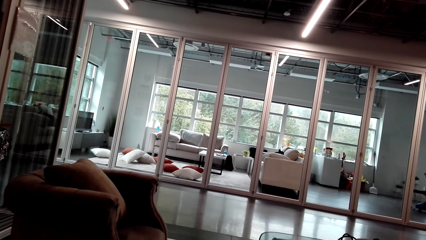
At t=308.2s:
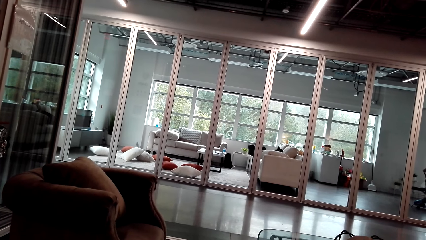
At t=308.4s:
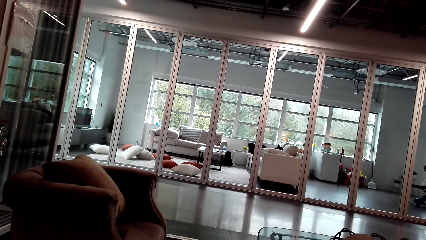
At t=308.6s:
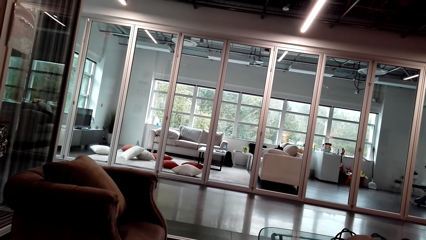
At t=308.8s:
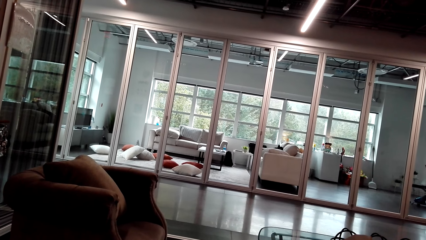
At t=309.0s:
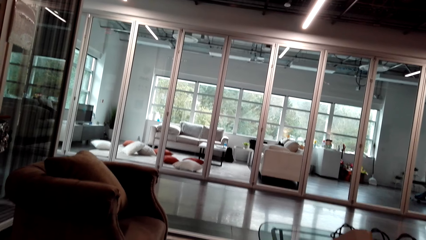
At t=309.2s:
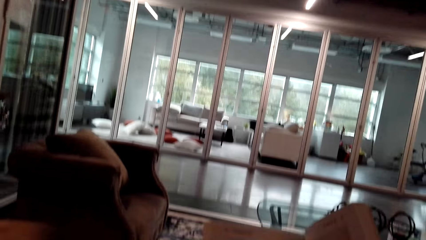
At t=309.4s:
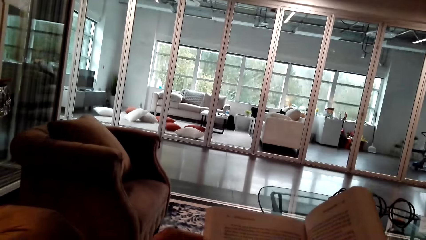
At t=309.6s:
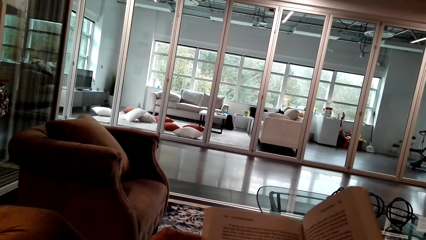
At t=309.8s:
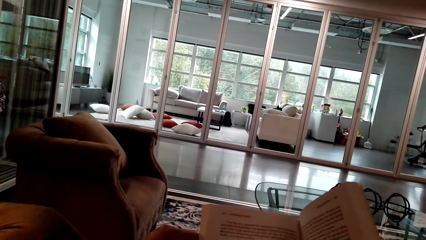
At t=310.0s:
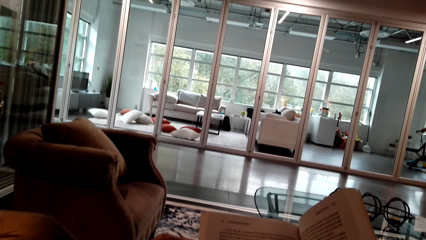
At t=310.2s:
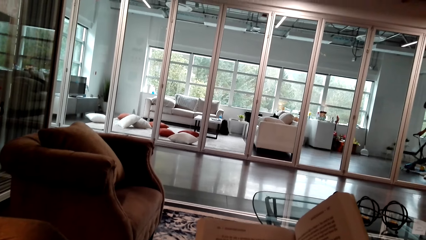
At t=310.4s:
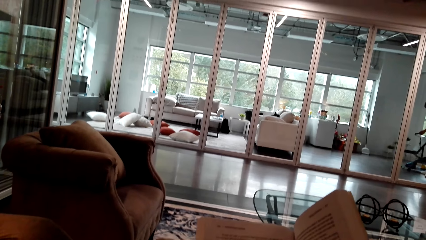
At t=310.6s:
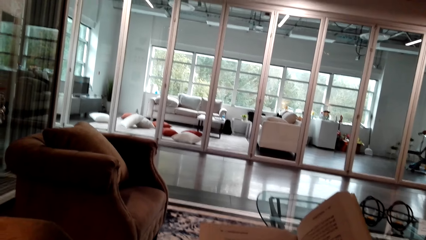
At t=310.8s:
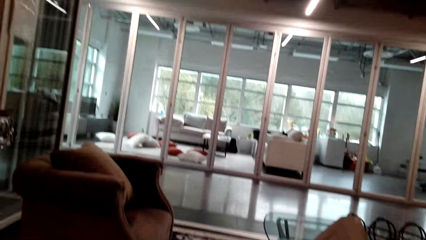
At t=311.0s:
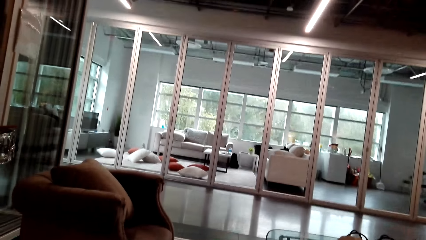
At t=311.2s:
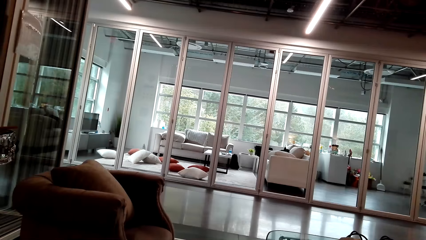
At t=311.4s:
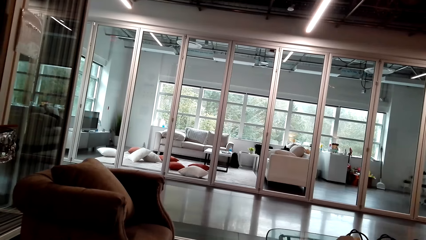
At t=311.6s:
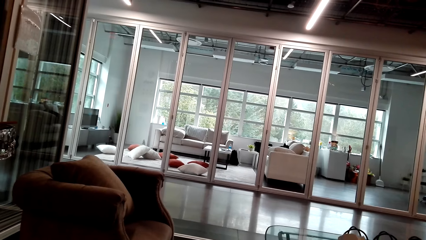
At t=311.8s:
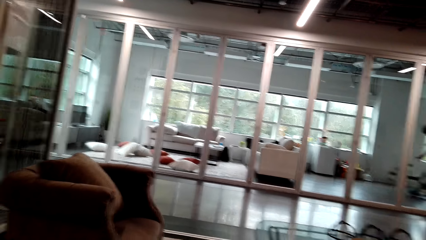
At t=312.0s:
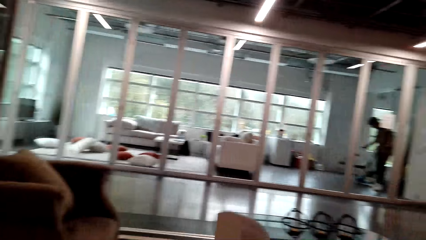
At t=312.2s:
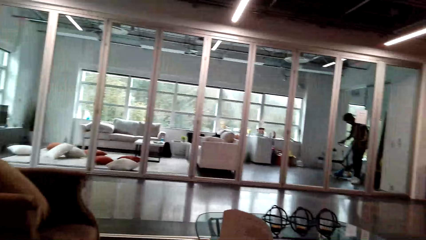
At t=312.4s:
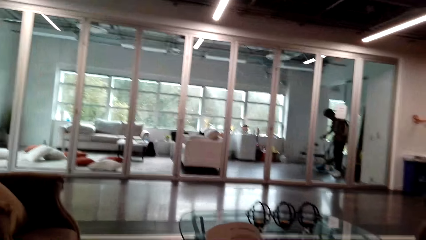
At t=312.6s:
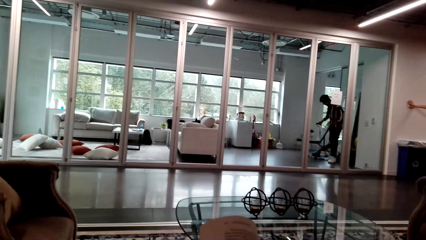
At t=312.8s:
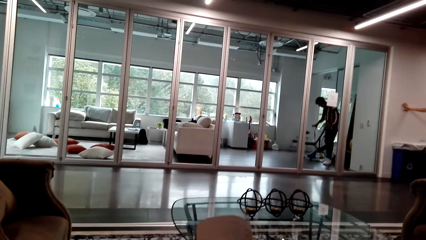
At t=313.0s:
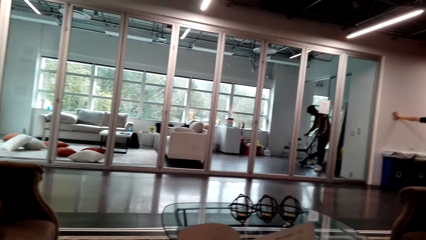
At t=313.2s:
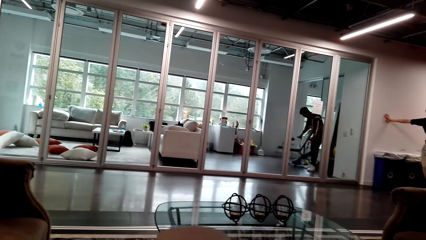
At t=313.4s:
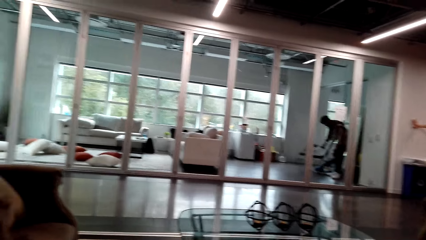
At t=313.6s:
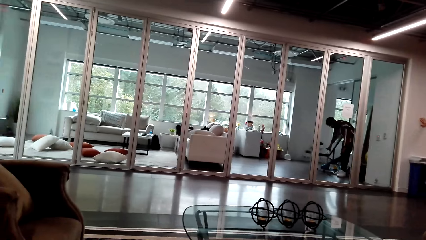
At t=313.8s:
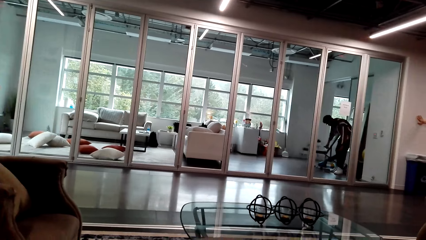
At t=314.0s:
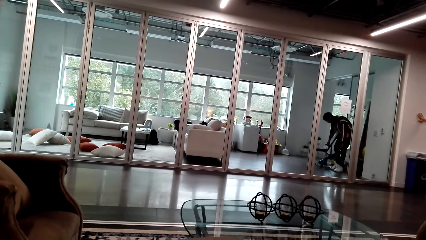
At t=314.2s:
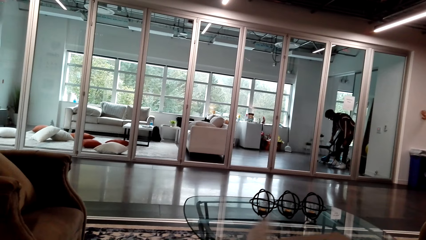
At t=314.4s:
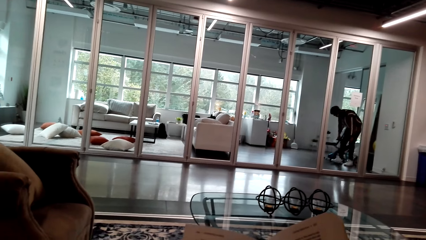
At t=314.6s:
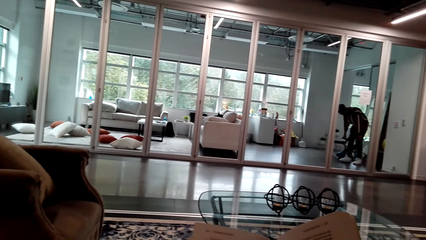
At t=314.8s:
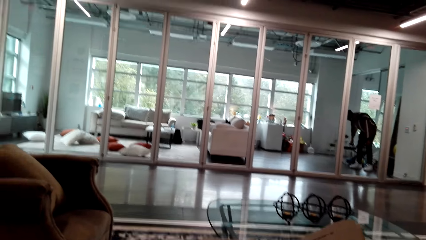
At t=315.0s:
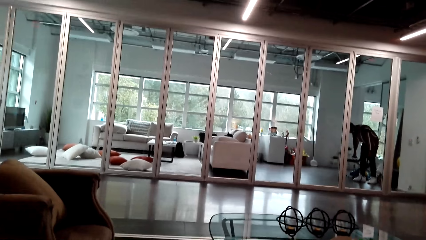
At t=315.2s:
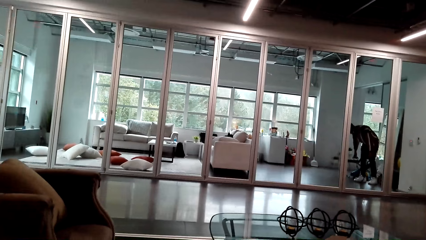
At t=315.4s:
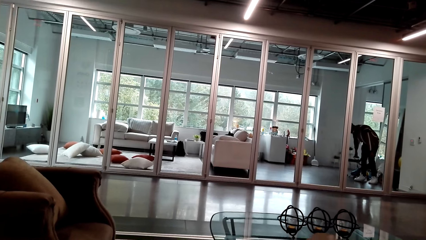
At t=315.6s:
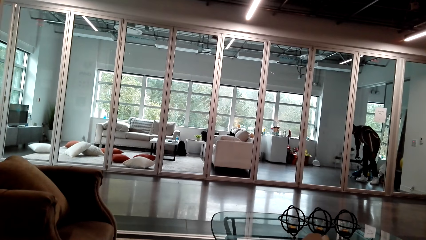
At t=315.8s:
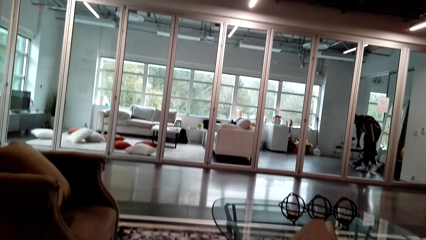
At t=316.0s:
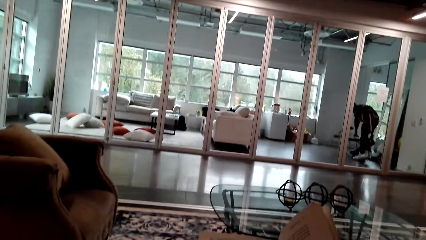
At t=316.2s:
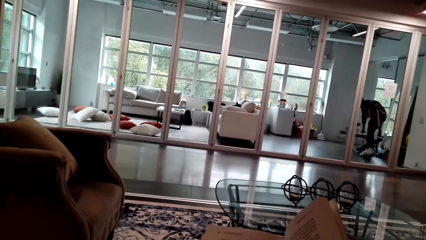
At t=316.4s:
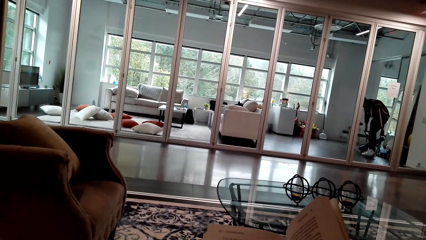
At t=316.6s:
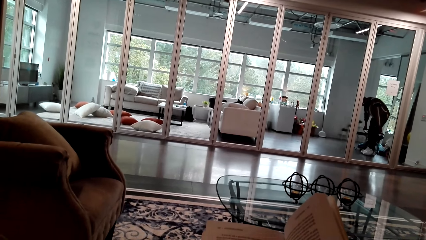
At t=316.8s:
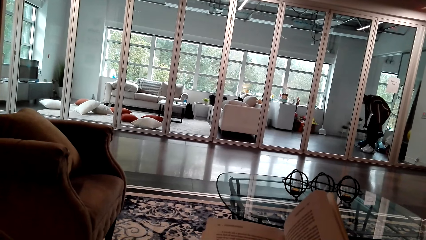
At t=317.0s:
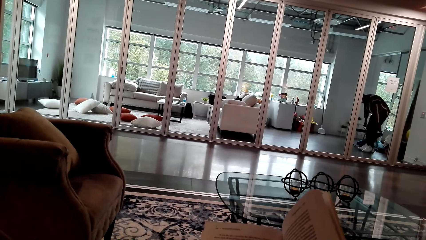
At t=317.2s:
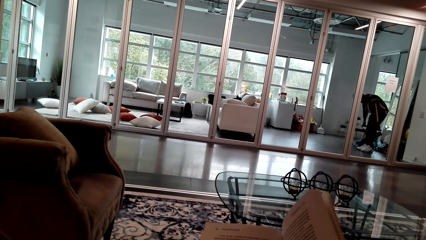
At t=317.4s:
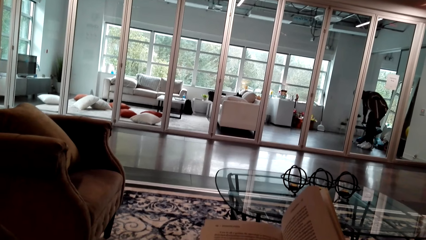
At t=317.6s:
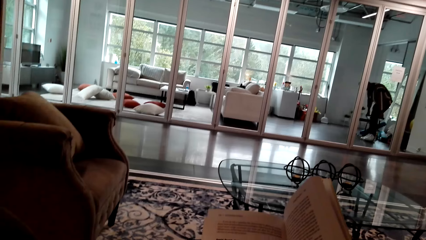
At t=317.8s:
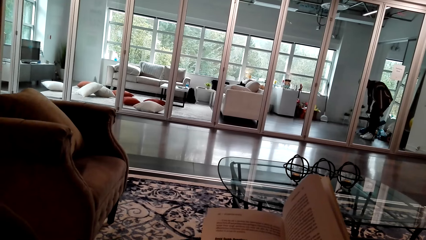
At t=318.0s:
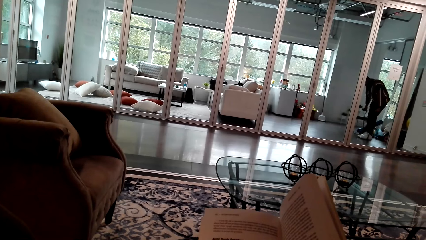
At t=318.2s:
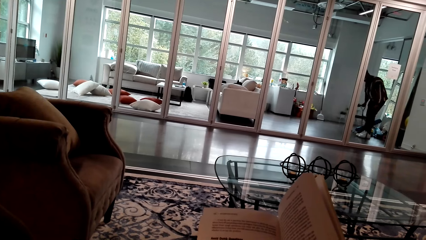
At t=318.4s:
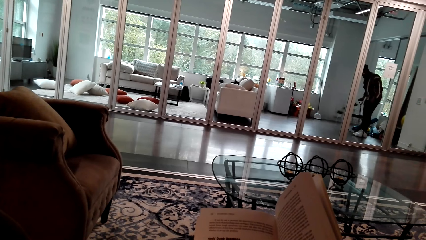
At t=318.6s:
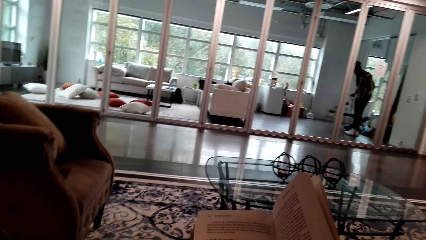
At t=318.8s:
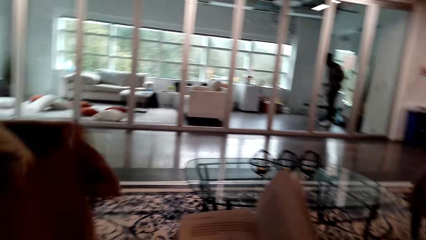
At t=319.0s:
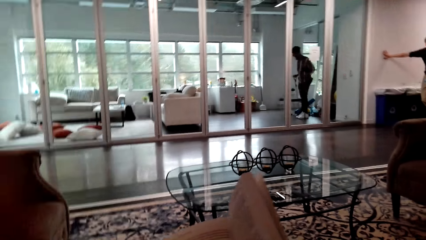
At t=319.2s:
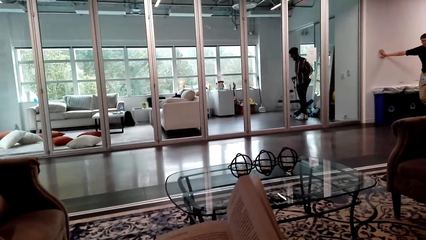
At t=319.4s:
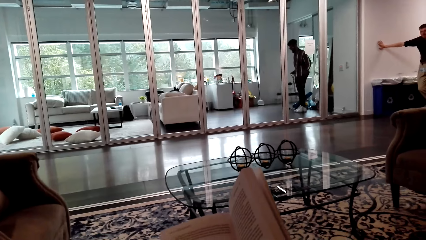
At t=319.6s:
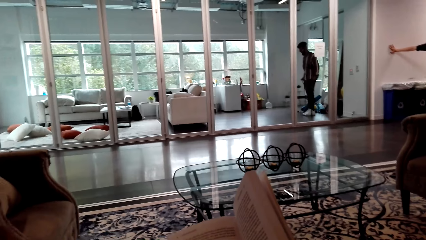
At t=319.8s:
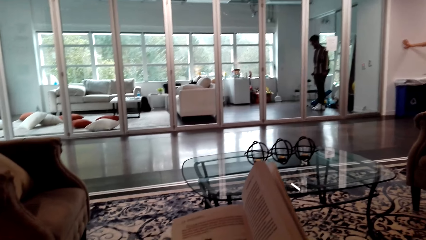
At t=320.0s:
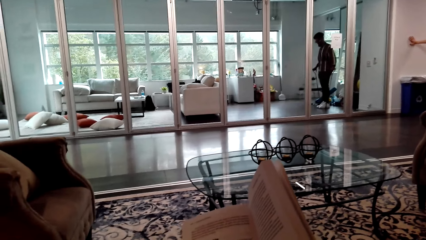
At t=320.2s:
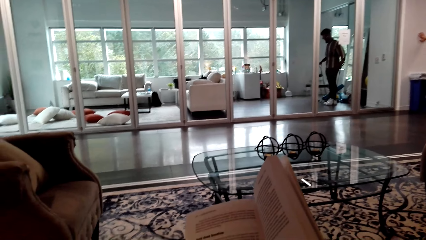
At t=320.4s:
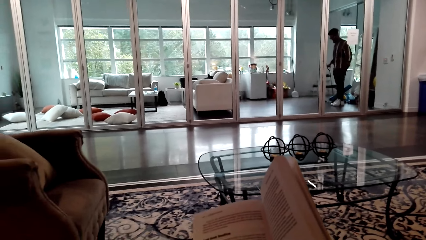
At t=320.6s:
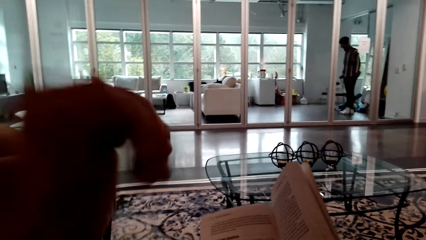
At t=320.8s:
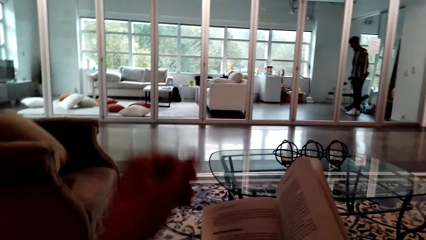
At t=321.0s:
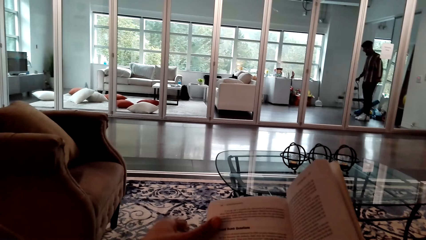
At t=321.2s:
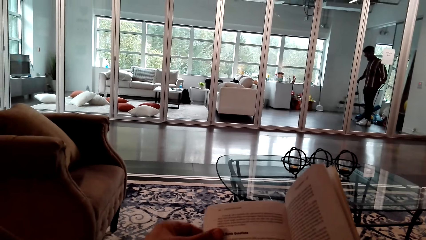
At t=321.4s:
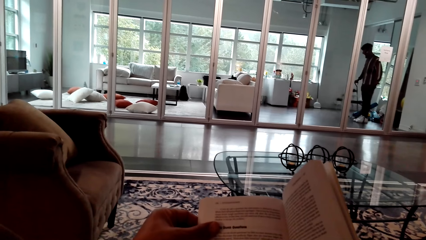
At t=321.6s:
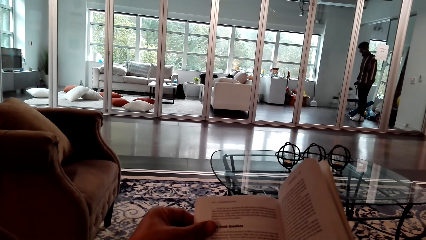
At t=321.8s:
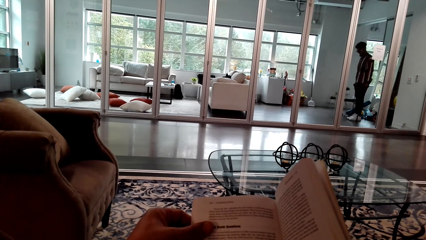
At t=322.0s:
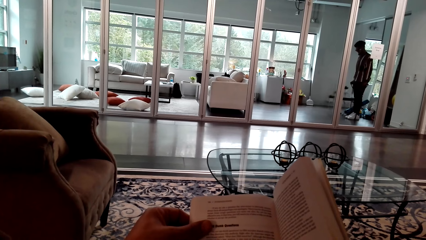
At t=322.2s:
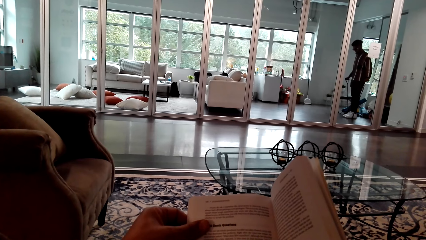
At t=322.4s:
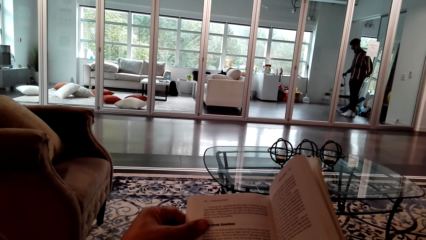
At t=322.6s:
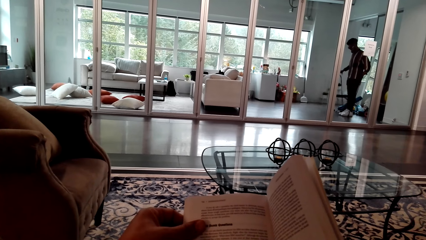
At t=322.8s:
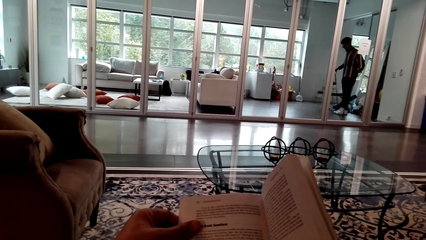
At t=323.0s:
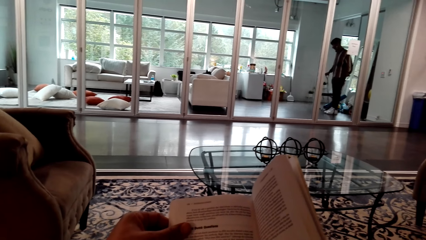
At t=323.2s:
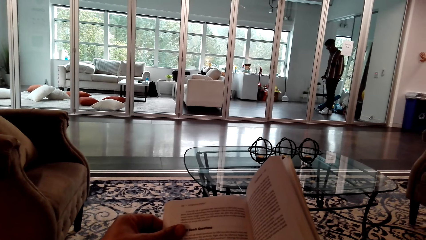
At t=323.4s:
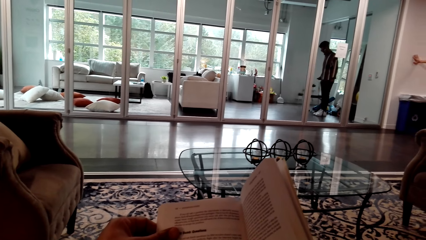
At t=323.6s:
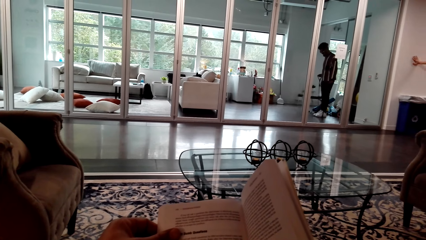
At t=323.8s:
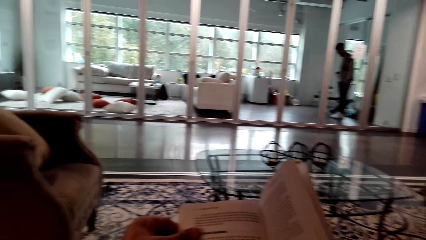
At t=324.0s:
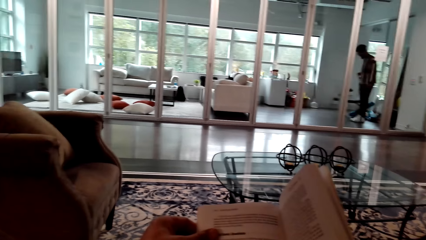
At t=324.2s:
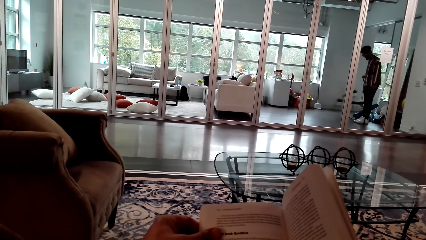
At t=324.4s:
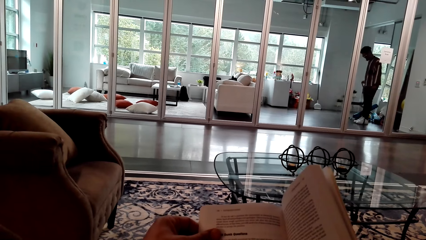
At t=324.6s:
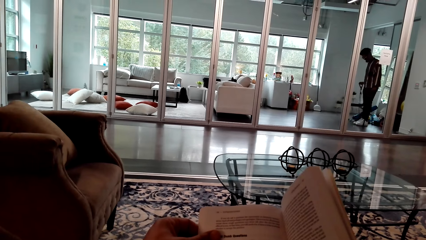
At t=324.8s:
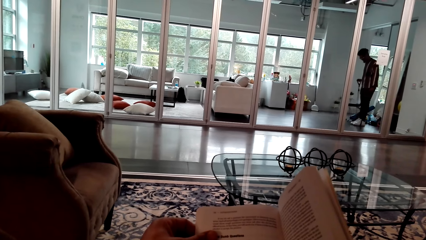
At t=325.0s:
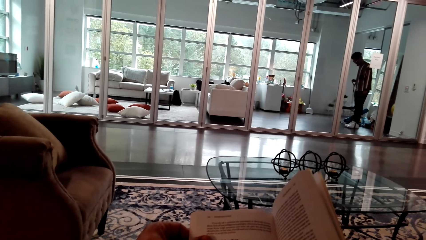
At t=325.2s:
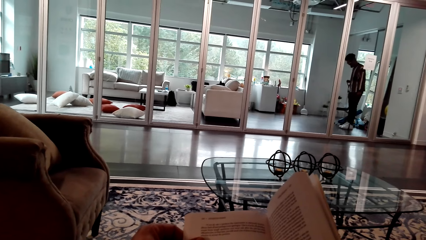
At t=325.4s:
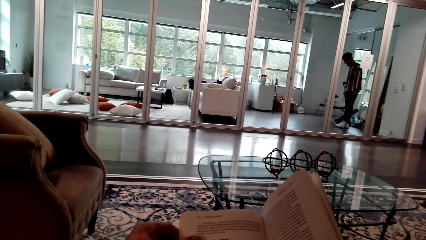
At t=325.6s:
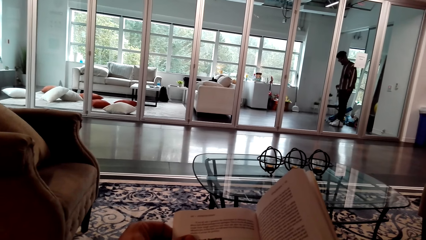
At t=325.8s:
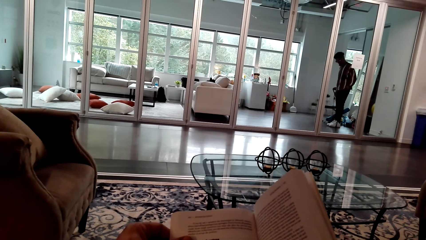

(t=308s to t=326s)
The camera wearer looks around. They flip a page. A person exercises with the resistance bands. The camera wearer touches the face with the left hand. They read a book.
